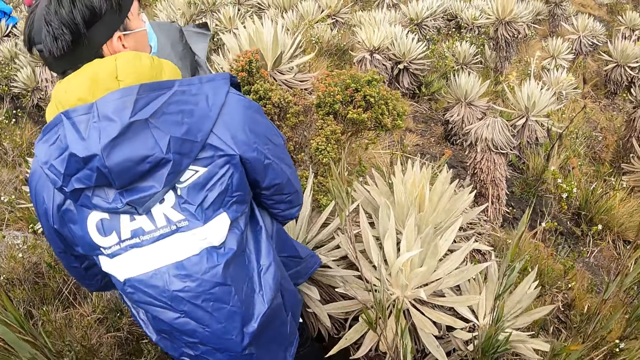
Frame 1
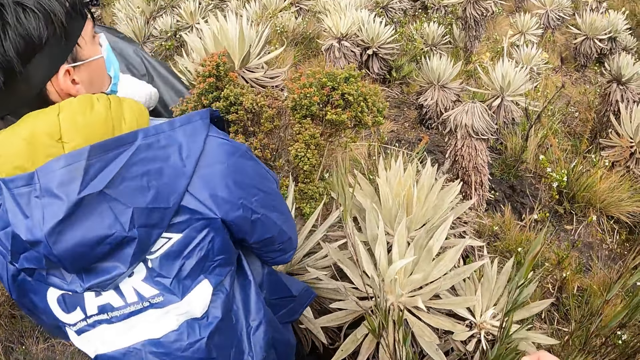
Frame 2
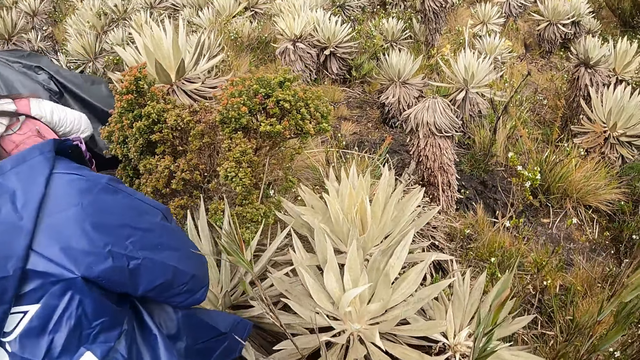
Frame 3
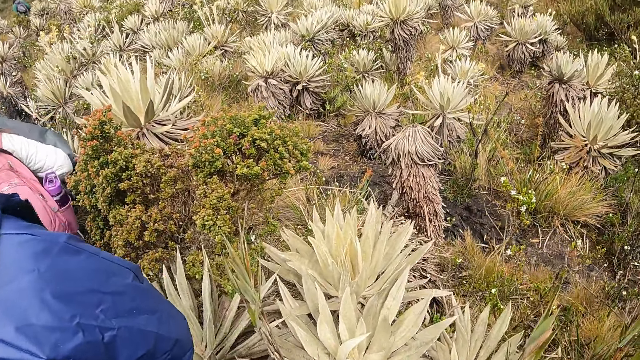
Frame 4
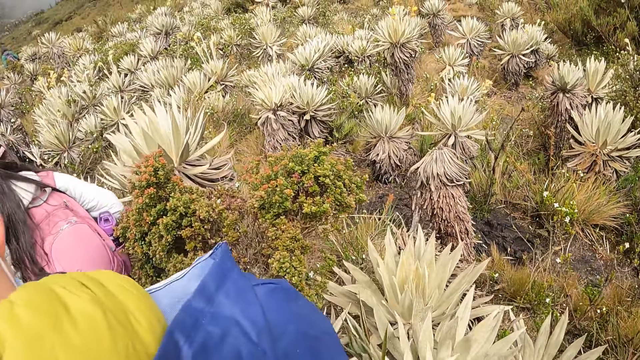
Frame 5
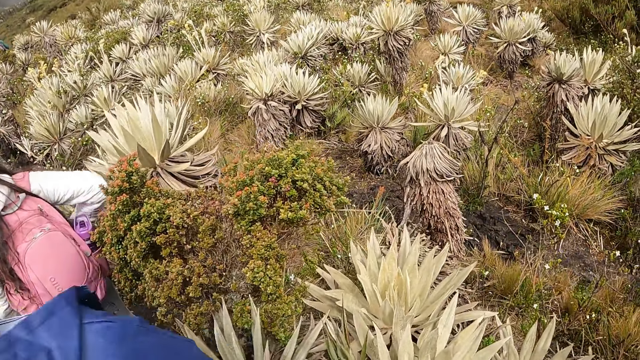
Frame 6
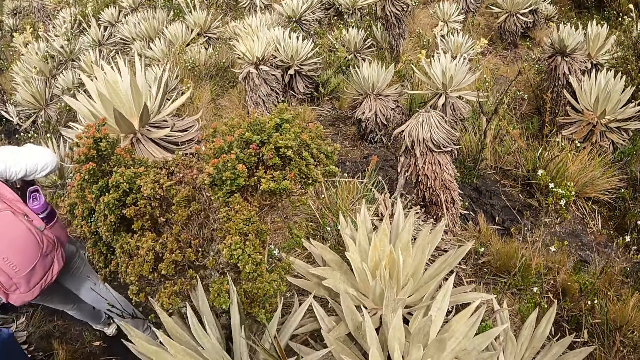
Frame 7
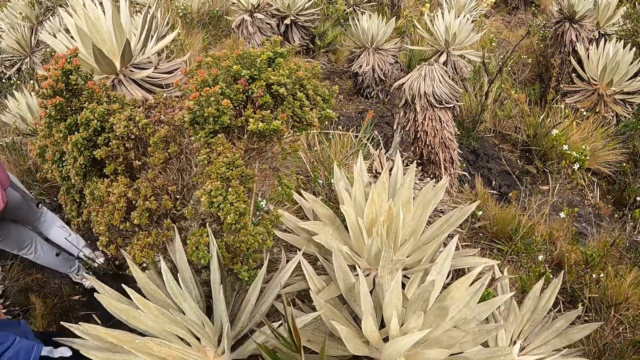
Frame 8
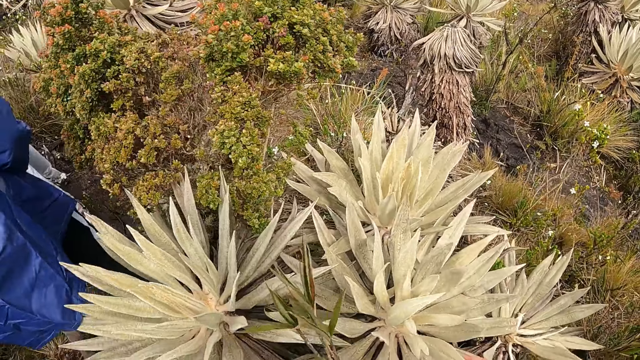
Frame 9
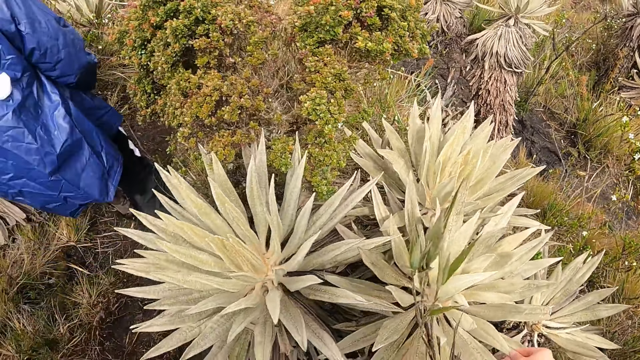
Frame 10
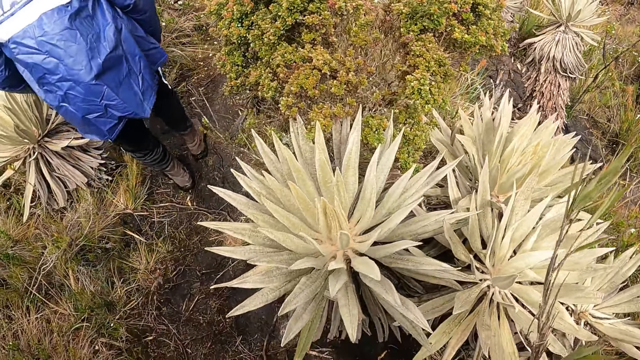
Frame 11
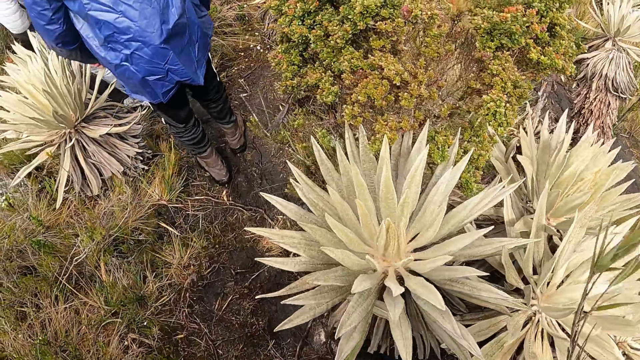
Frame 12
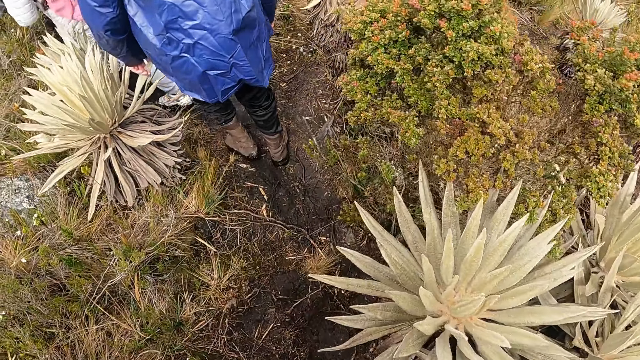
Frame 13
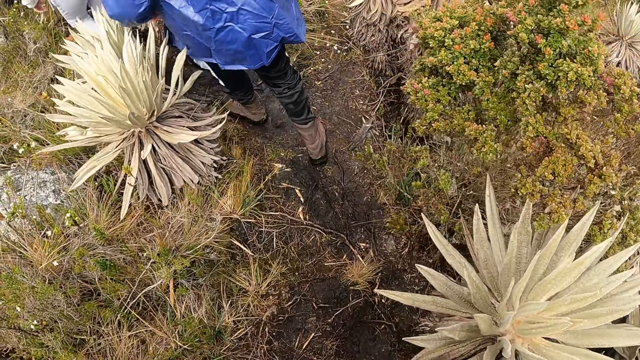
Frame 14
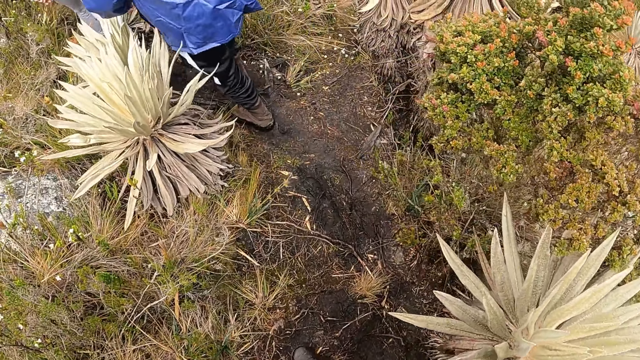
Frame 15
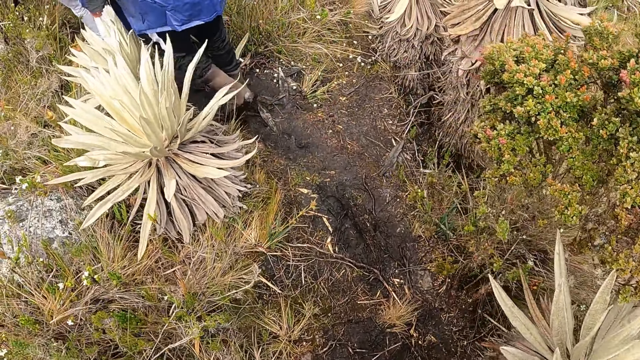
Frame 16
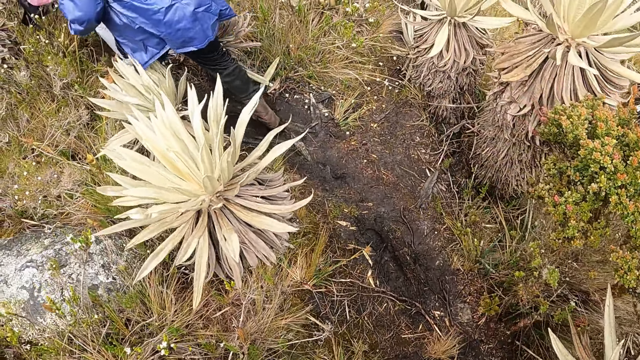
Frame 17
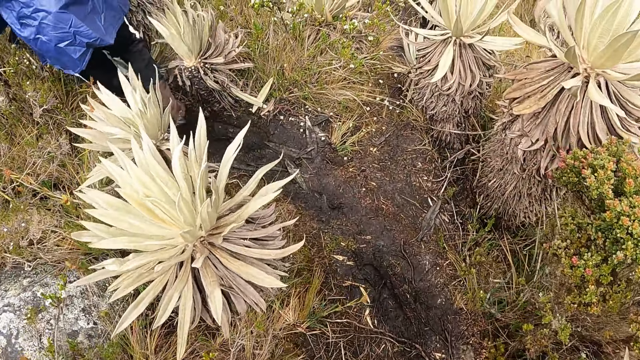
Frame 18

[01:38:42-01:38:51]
A person looks aside. Another person walks on the rough road. The first person walks on the rough road.

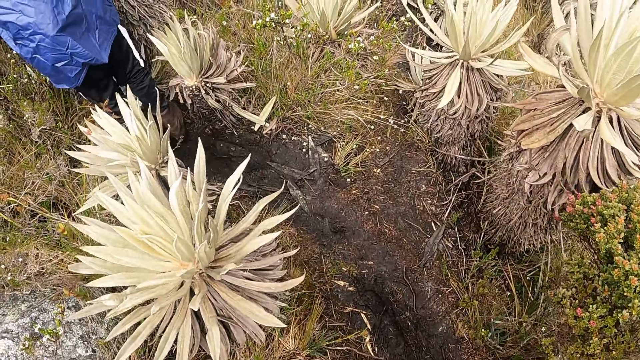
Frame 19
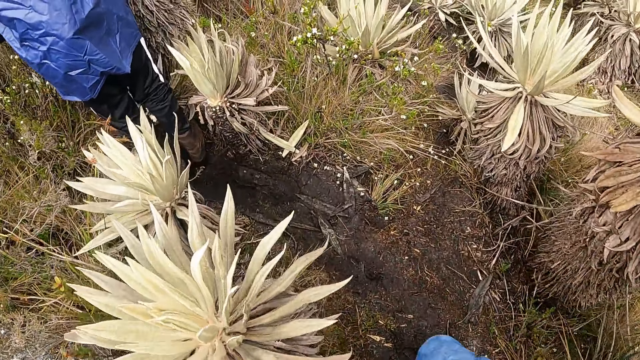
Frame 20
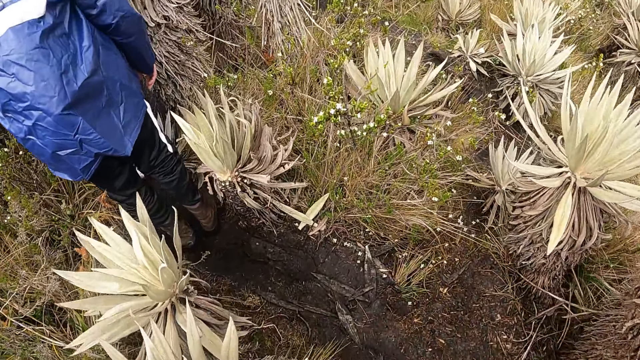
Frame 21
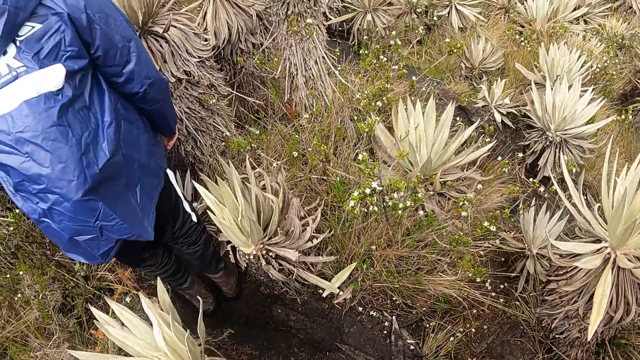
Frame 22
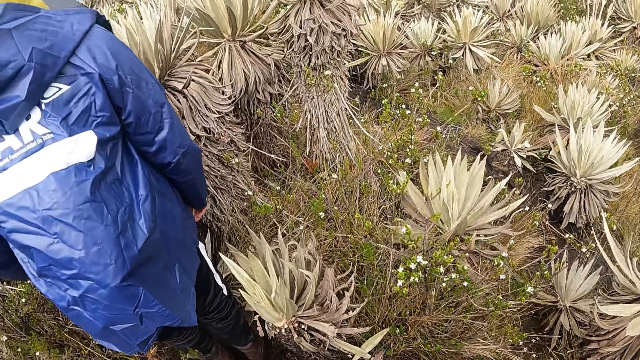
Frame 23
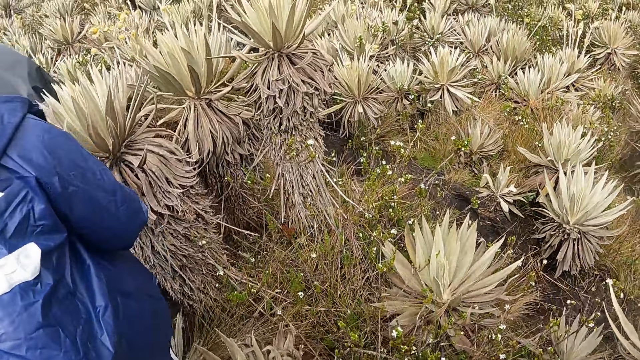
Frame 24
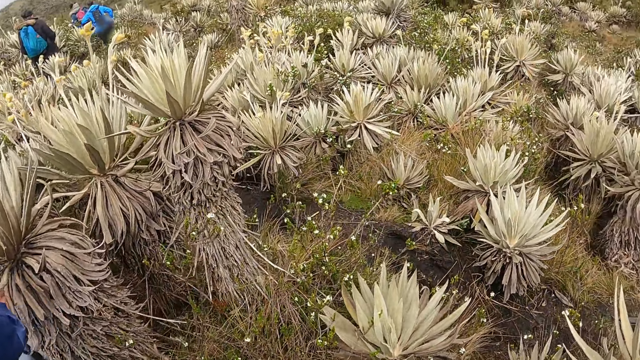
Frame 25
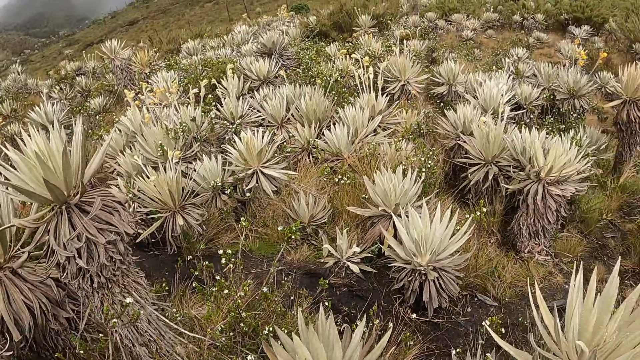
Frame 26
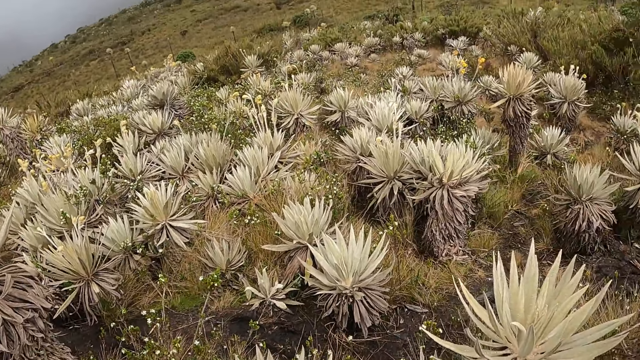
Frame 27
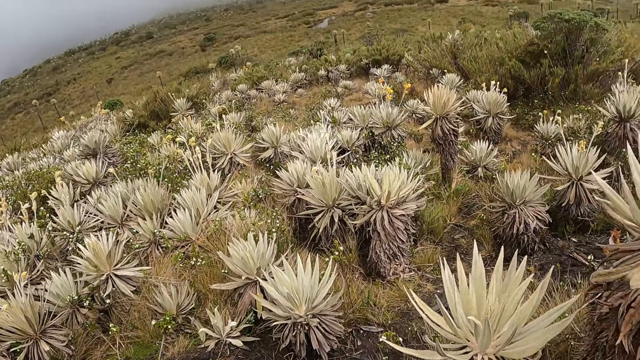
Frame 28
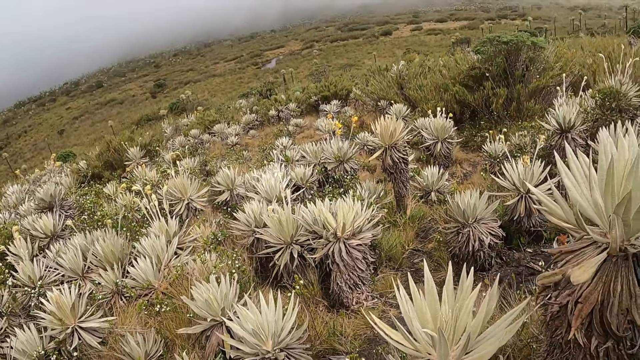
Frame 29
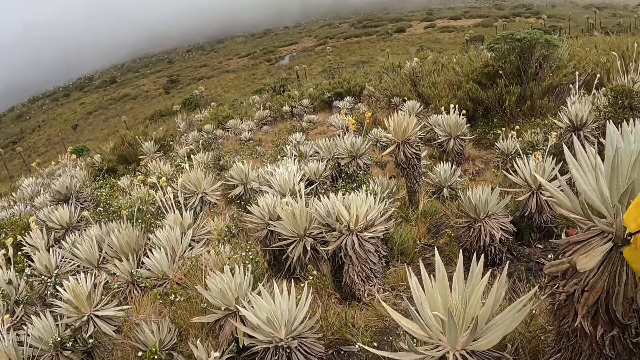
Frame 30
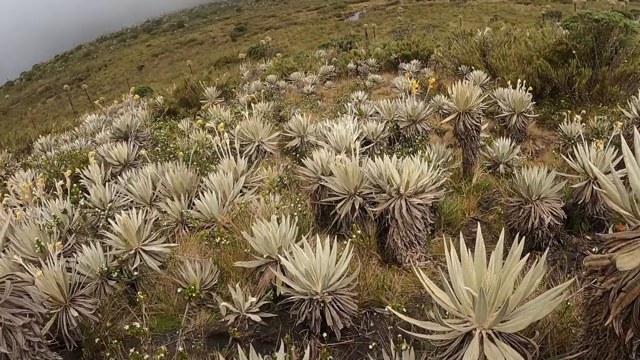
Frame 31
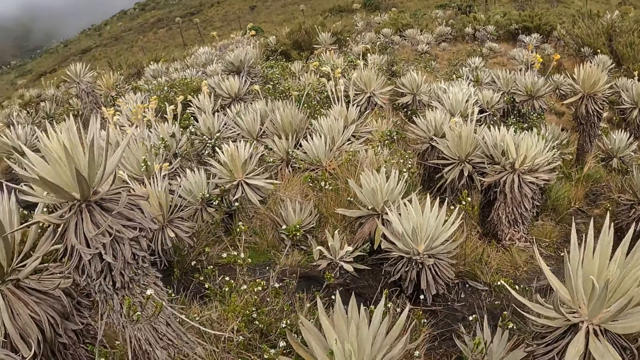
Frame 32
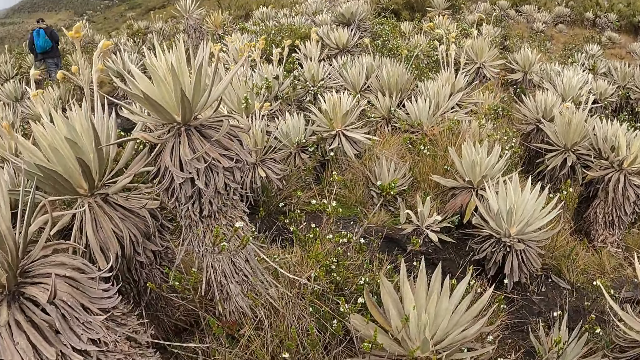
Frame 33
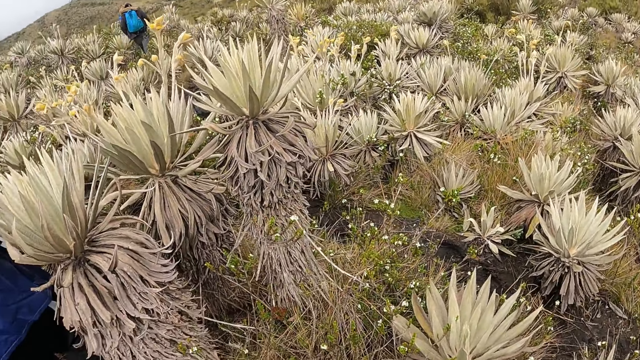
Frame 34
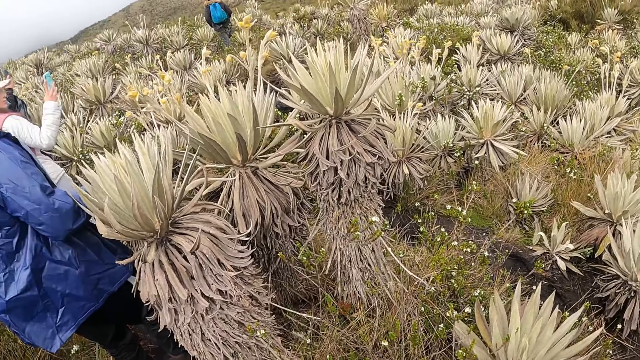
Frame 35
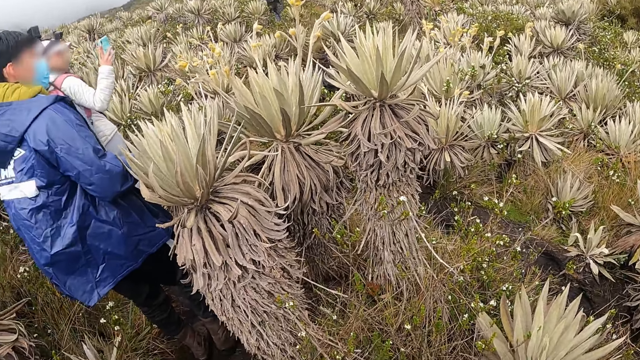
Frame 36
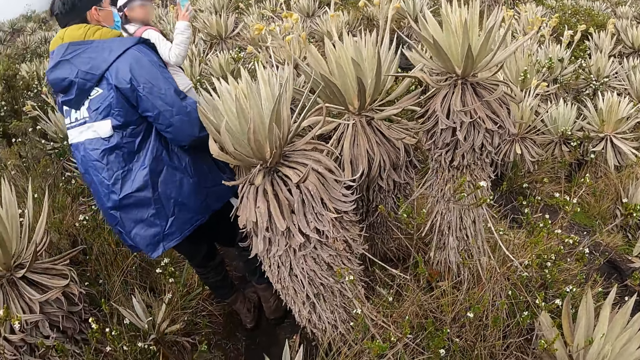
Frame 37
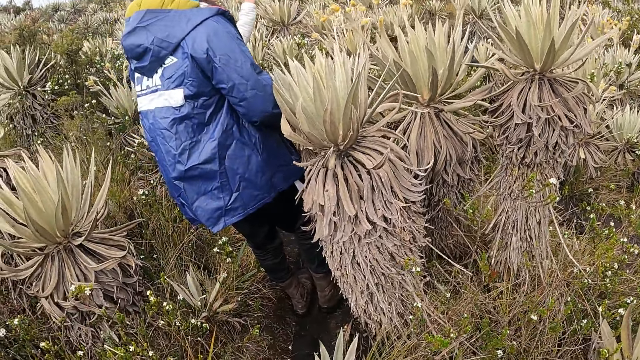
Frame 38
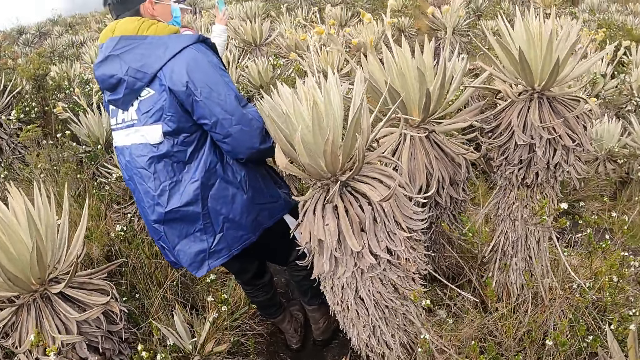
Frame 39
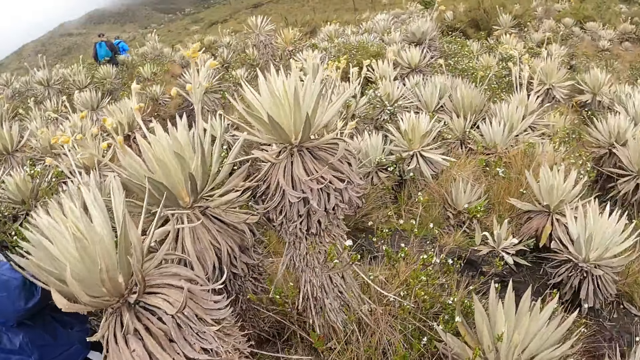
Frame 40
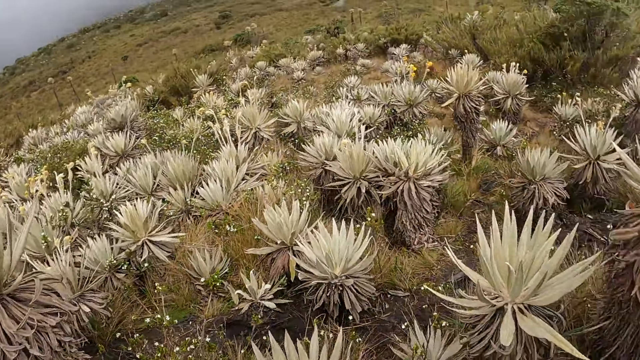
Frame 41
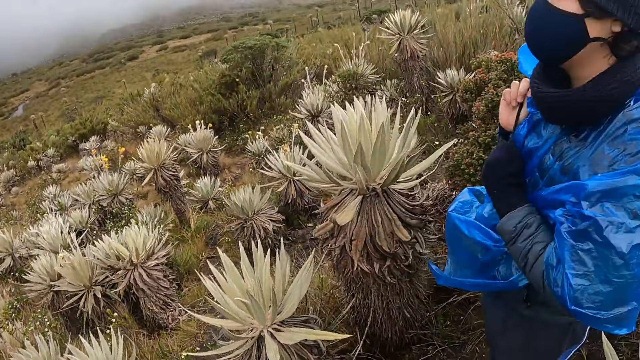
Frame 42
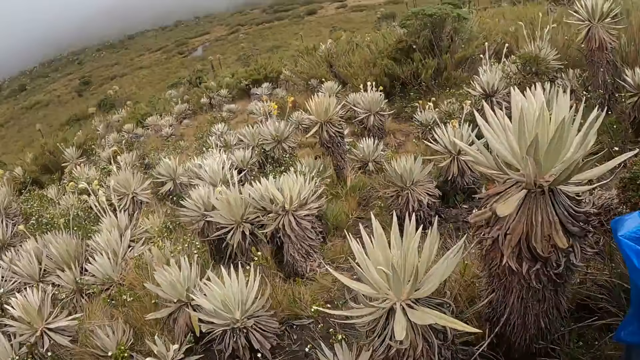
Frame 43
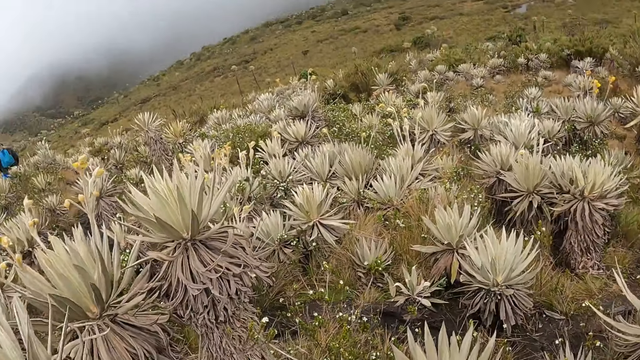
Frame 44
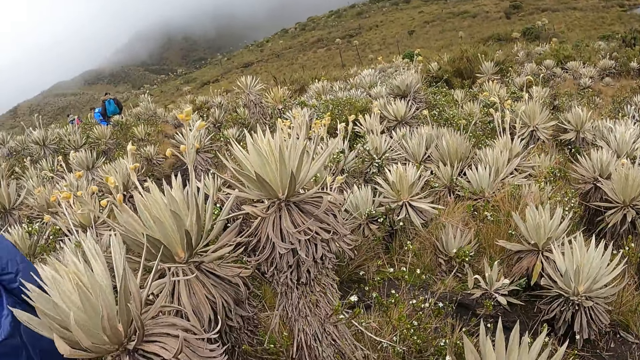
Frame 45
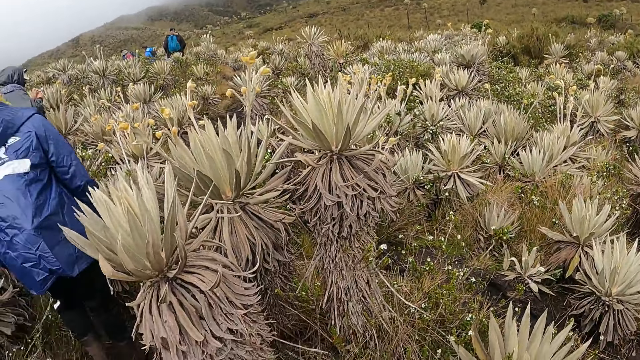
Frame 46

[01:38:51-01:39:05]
The camera wearer walks on the rough road. A person walks on the rough road. Another person walks on the rough road. The camera wearer turns round. A third person takes a picture. A fourth person stands in the field.
